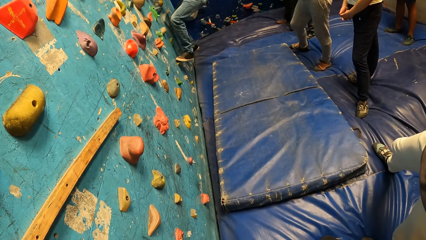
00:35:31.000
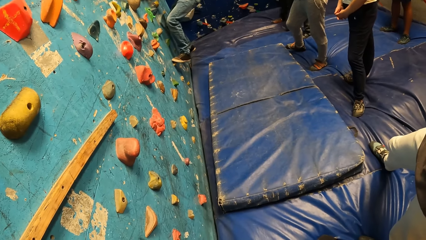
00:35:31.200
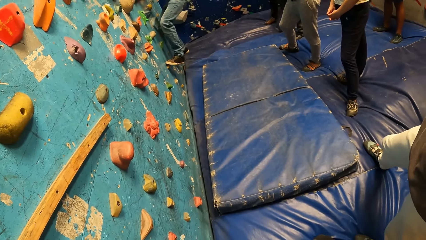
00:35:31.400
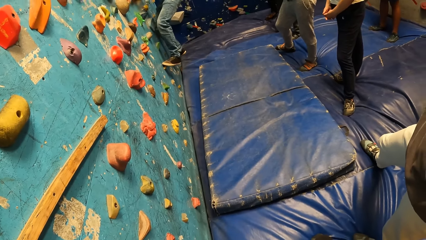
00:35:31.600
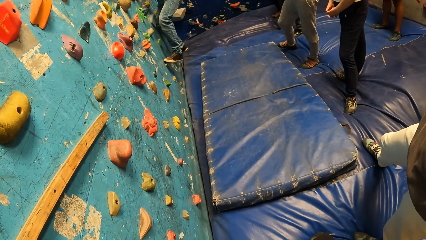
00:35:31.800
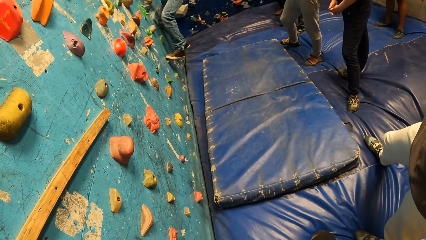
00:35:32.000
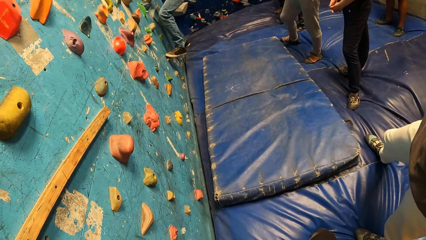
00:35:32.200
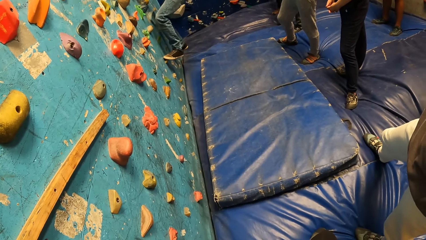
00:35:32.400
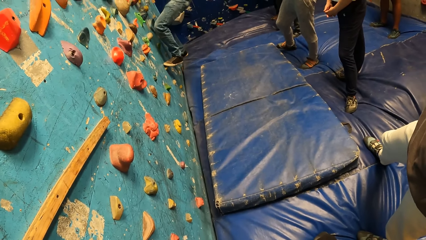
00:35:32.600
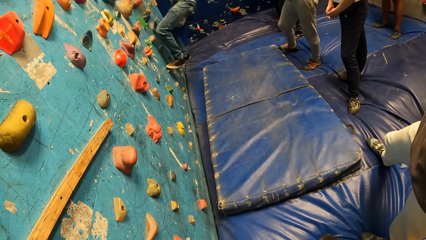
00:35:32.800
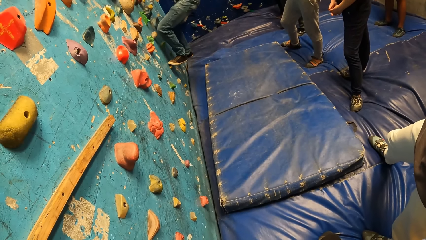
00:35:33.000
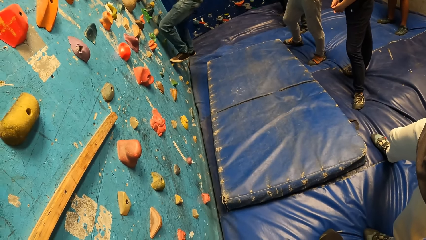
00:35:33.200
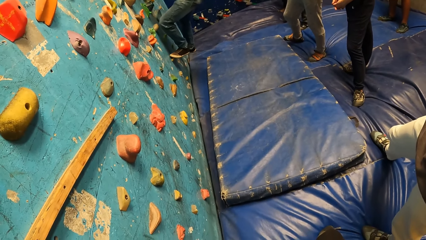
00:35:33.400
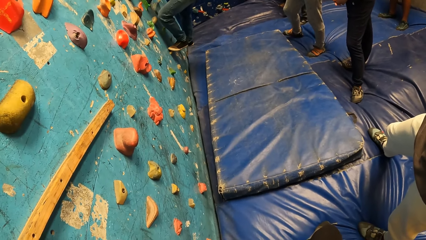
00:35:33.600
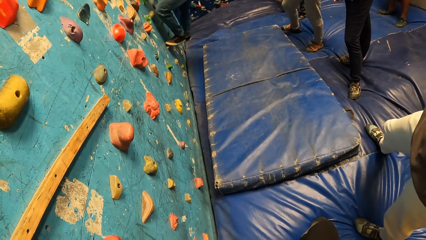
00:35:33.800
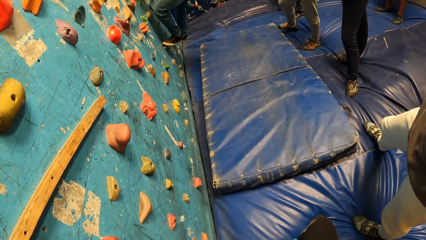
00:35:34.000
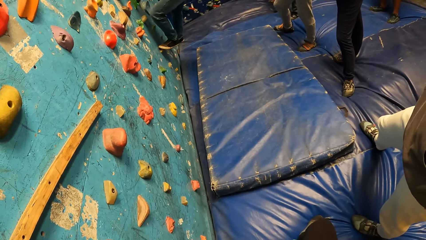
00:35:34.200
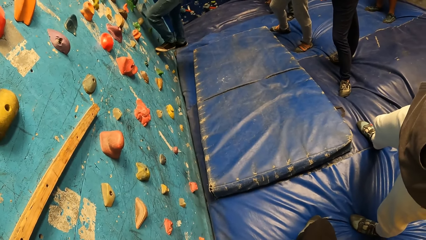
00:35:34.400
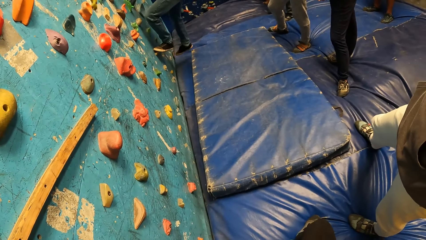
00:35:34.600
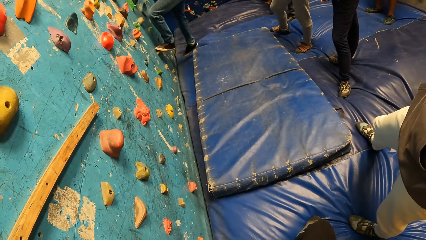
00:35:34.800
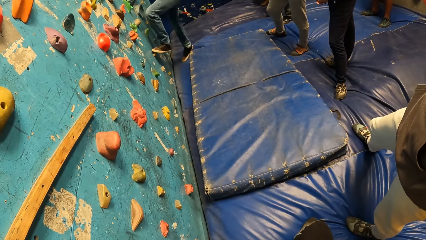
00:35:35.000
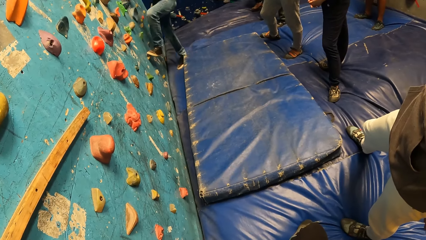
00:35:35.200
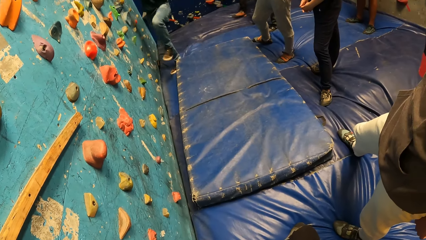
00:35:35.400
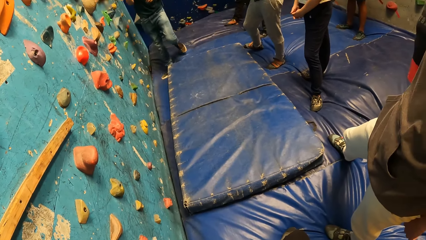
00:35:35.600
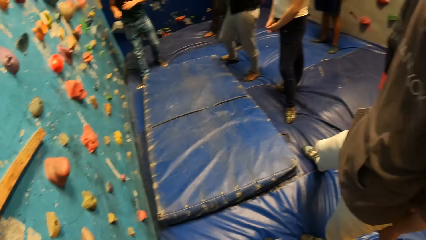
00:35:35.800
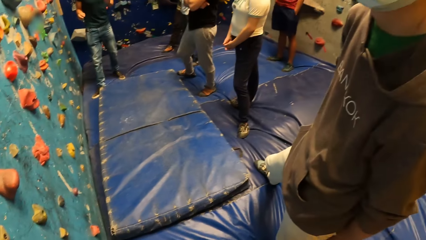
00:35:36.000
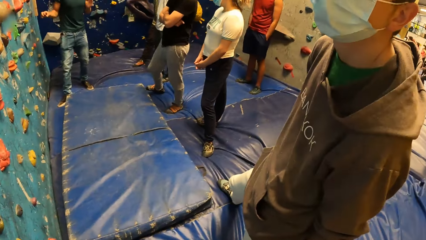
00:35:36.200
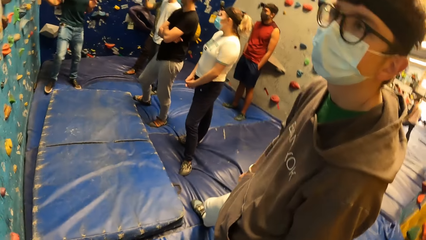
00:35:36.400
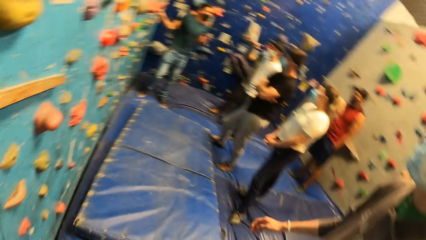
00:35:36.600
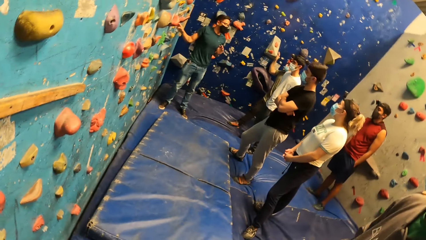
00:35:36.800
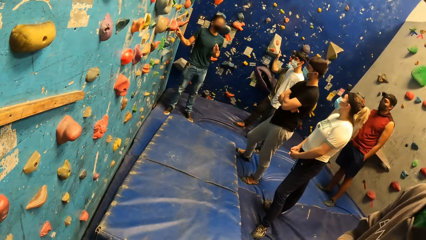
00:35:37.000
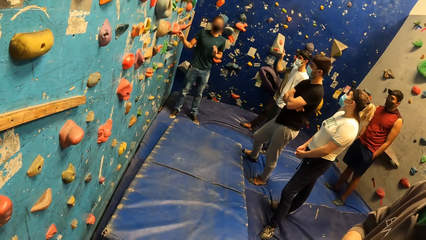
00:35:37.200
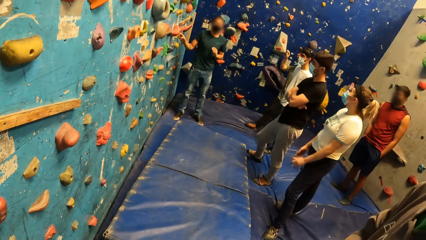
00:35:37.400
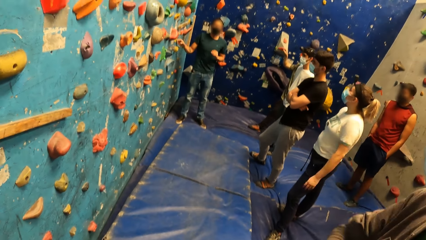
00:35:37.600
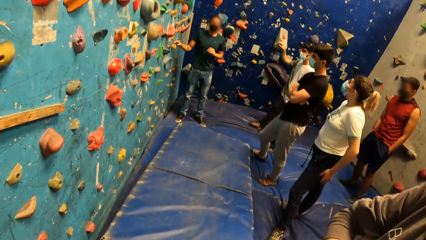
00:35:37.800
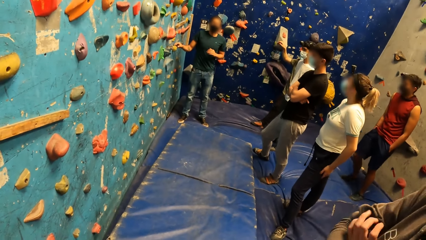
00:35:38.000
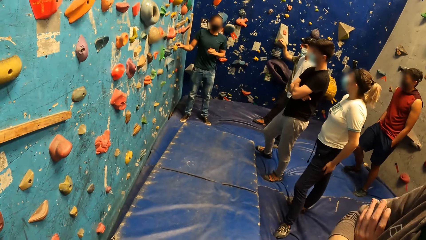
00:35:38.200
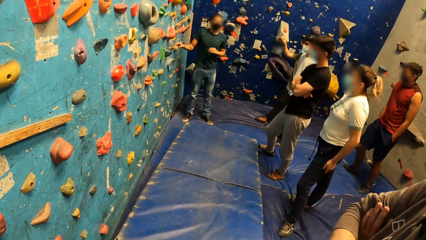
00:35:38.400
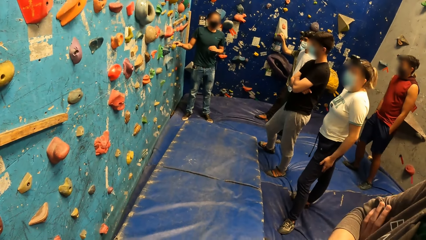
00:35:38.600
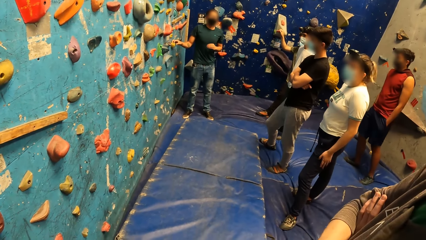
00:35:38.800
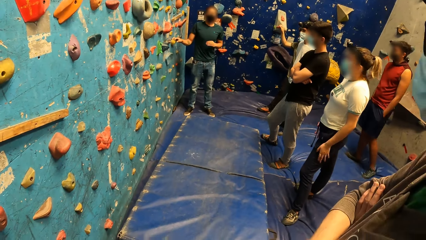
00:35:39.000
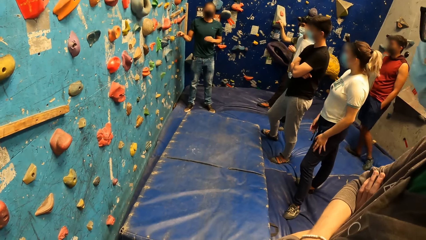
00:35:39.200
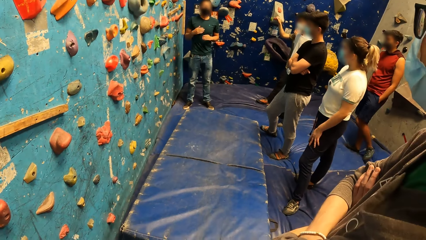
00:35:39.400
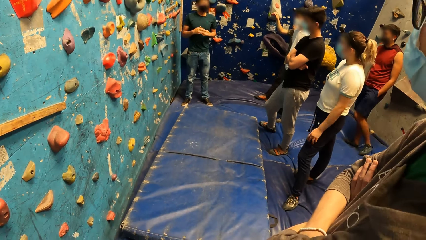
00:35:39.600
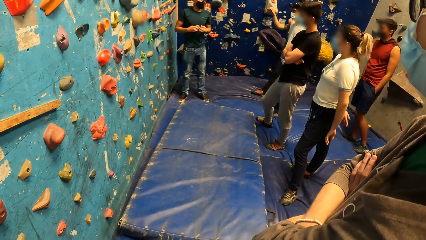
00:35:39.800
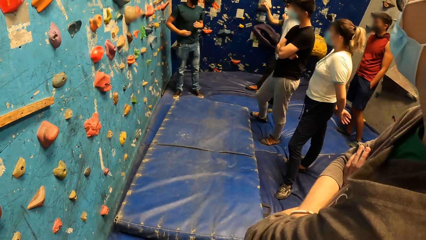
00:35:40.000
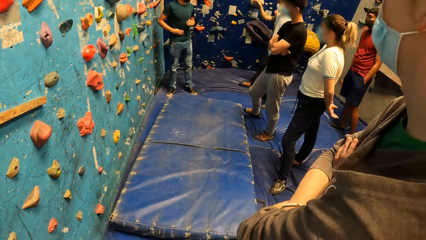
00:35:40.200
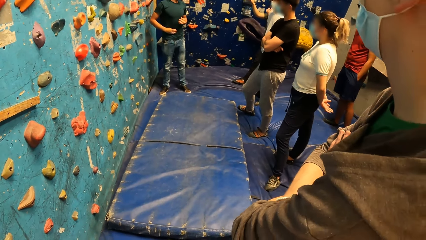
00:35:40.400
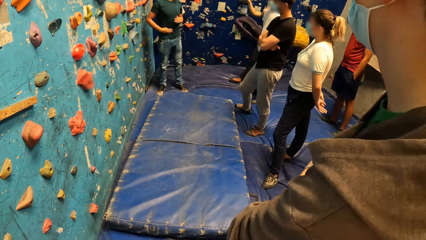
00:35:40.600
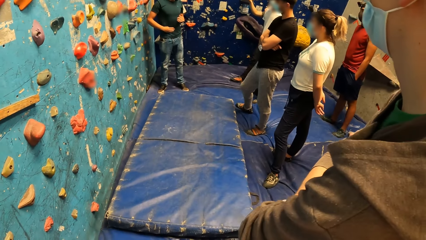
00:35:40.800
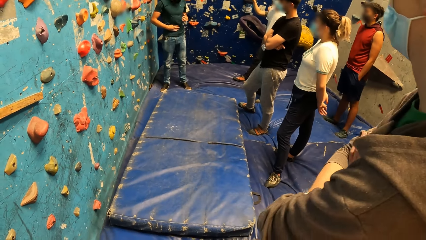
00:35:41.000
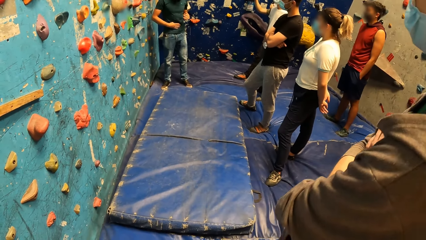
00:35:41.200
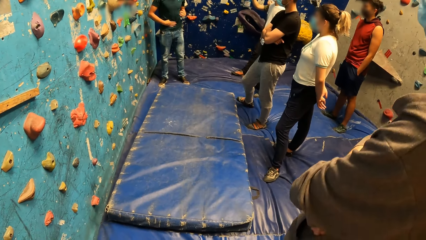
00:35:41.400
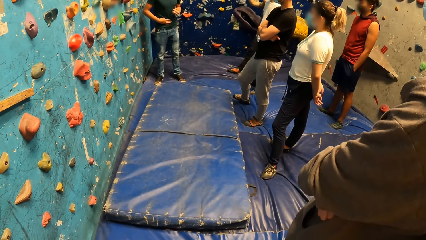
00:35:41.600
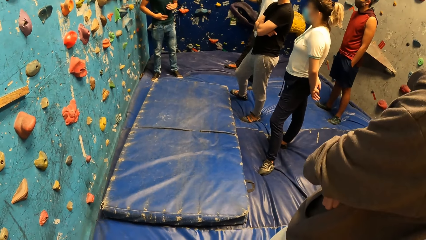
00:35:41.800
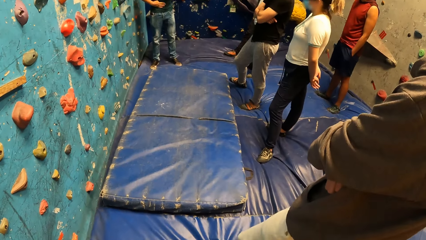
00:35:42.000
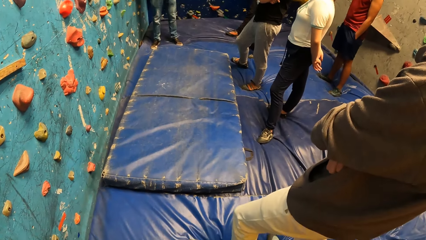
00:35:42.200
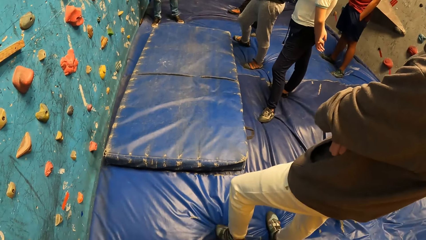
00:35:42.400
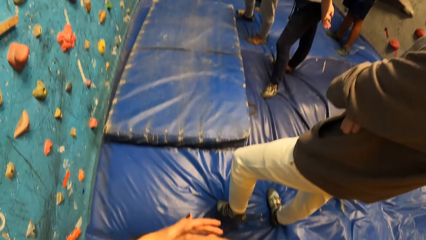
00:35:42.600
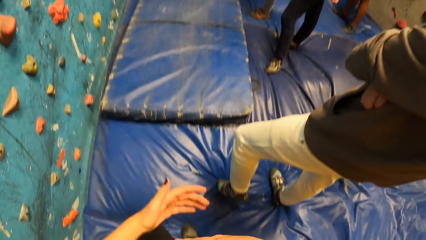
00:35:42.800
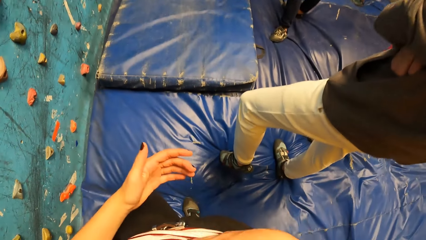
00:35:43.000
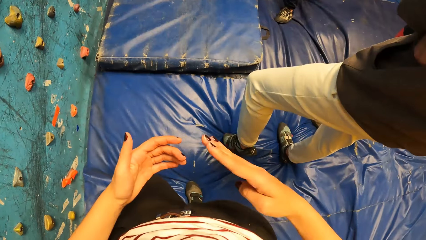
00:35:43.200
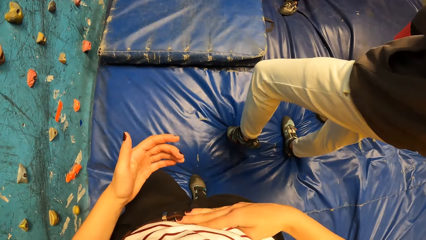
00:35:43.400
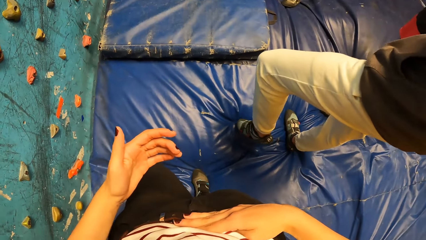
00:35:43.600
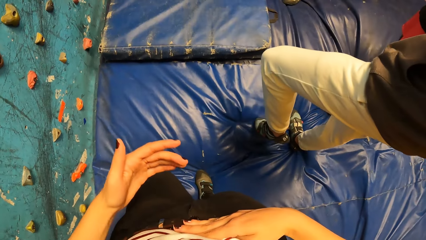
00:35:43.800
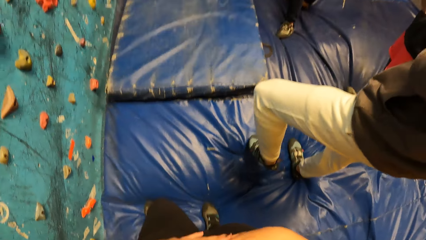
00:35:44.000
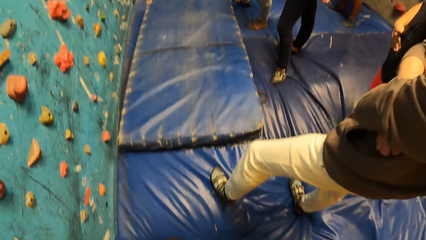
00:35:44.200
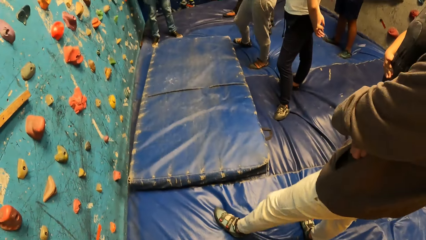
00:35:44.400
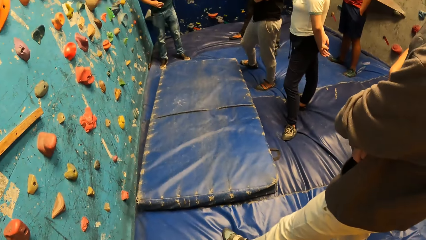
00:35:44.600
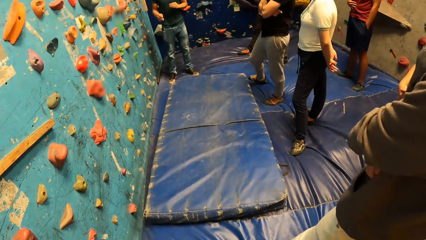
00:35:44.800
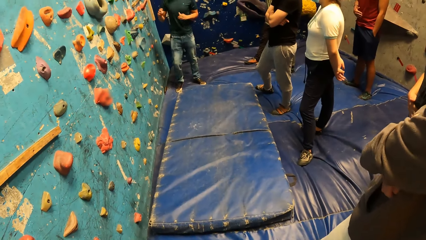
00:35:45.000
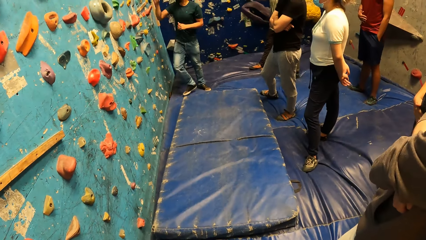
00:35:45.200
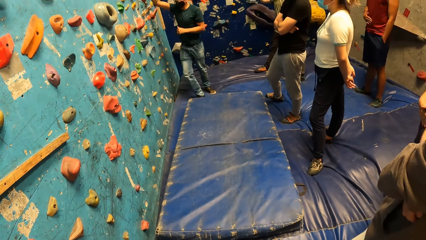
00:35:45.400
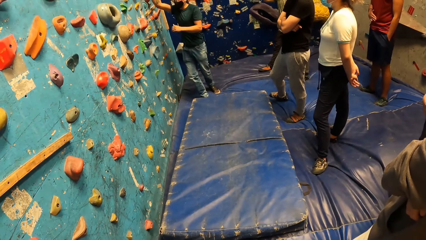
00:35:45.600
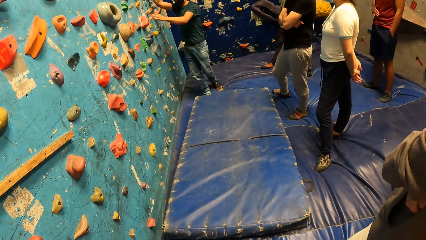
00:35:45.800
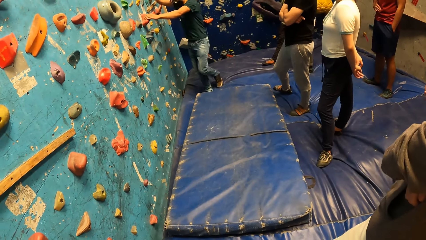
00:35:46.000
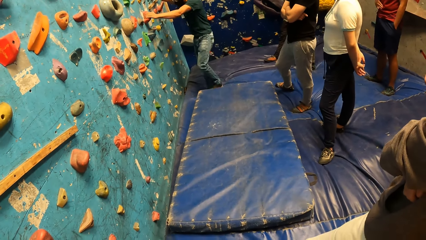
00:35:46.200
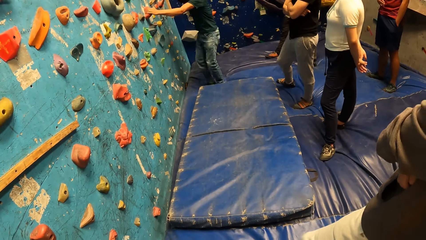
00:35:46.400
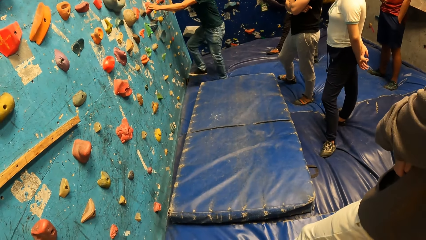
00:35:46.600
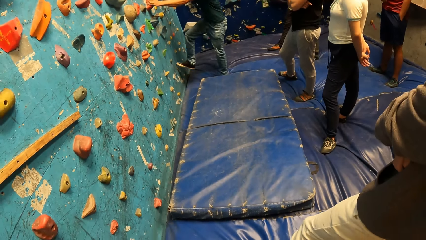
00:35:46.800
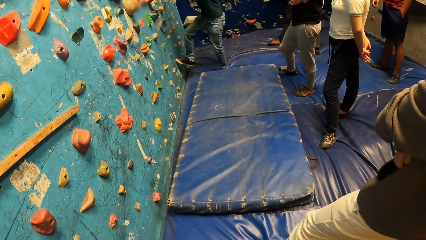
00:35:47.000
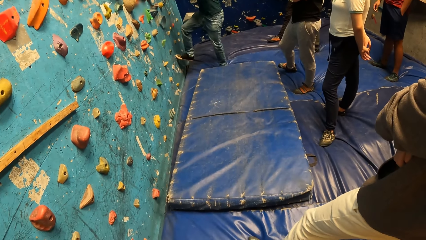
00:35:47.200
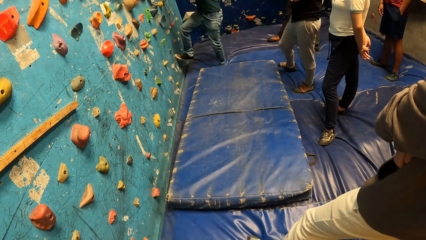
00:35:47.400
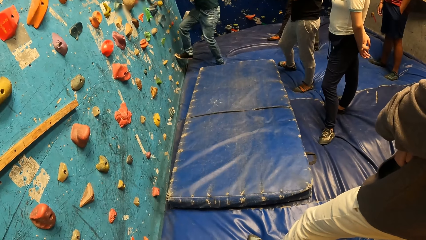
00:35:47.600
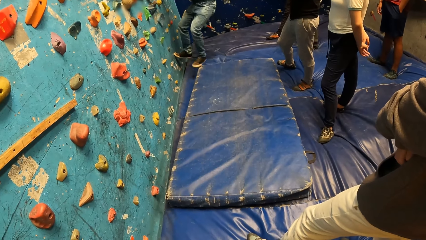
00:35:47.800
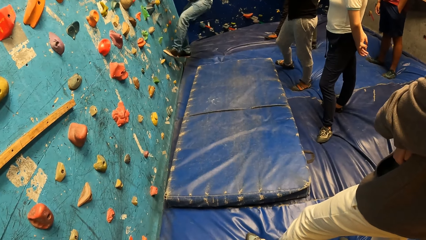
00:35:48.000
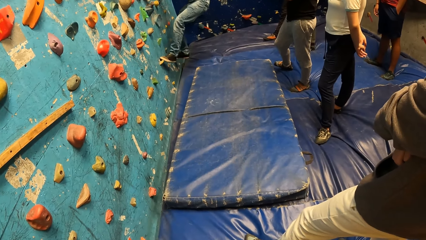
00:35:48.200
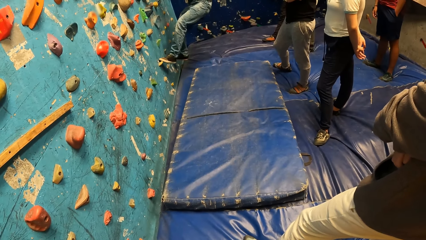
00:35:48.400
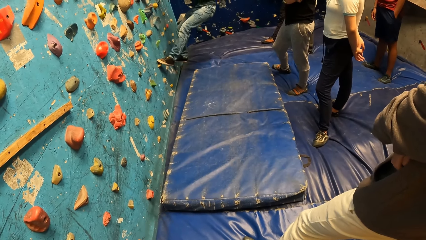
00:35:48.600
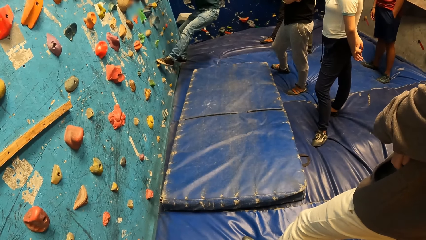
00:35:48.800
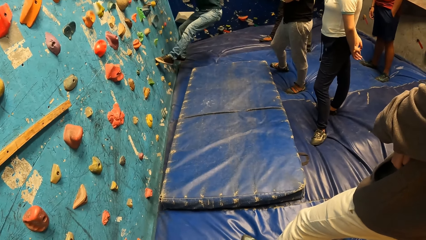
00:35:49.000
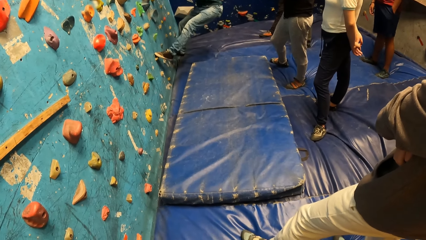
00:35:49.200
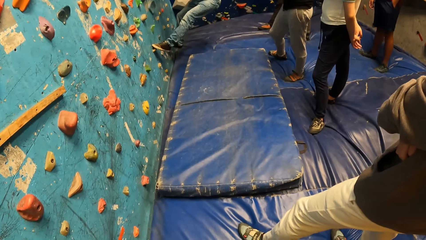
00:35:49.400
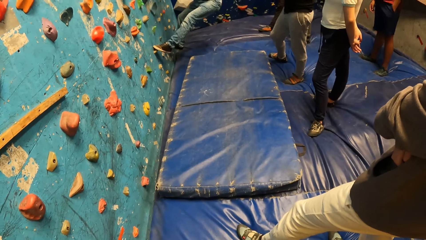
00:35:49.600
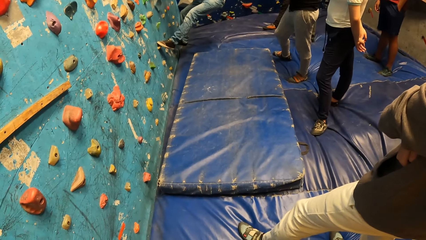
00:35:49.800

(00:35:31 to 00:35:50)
The person drops off the bouldering wall. The camera wearer steps down from the climbing wall. She stares at the person. The person touches a climb hold on the bouldering wall with his right hand and talks with gestures. The camera wearer looks around the room. She moves her hands. She touches her tummy with her right hand. She looks around the room. She stares at the person. The person places his hands on climb holds on the bouldering wall and climbs the bouldering wall with his hands.
